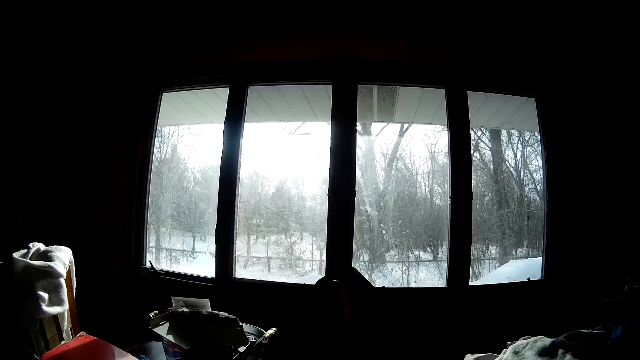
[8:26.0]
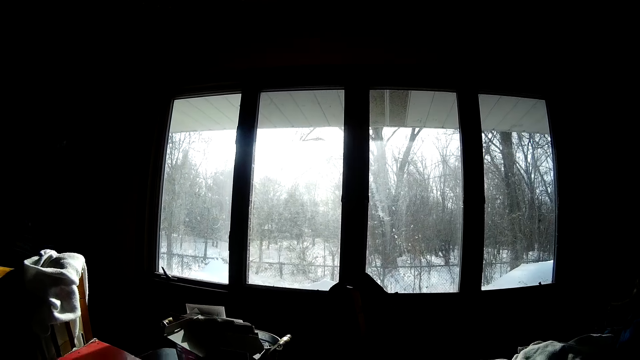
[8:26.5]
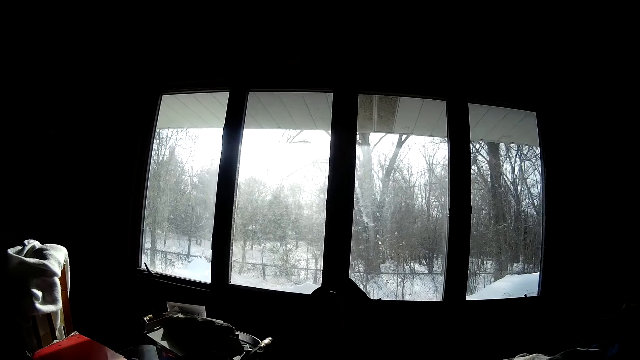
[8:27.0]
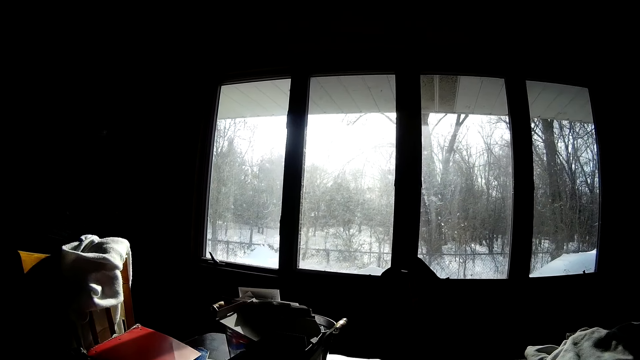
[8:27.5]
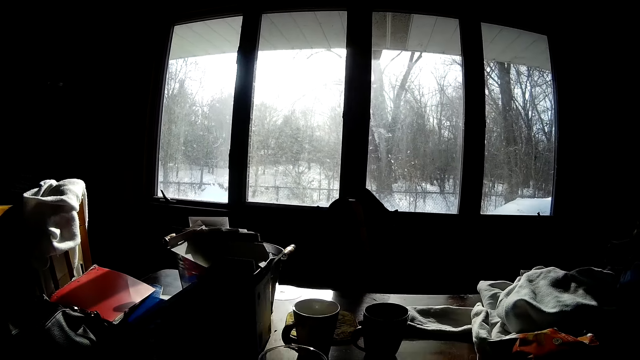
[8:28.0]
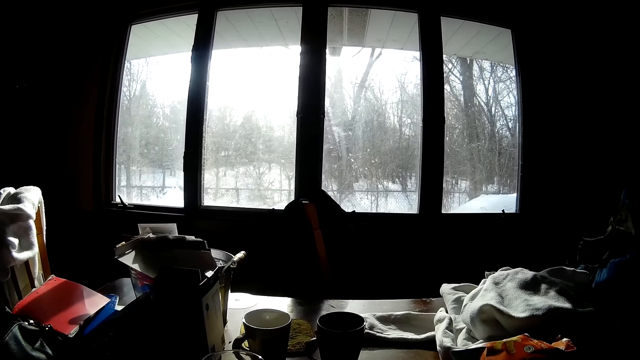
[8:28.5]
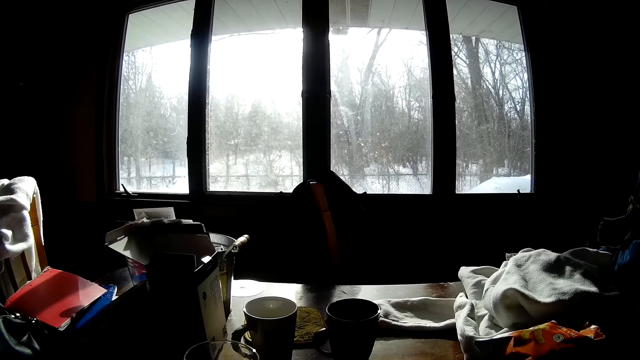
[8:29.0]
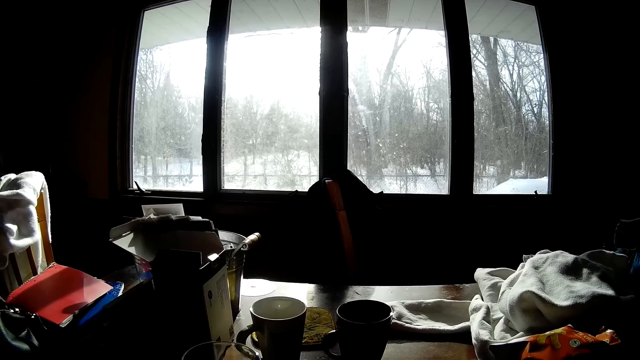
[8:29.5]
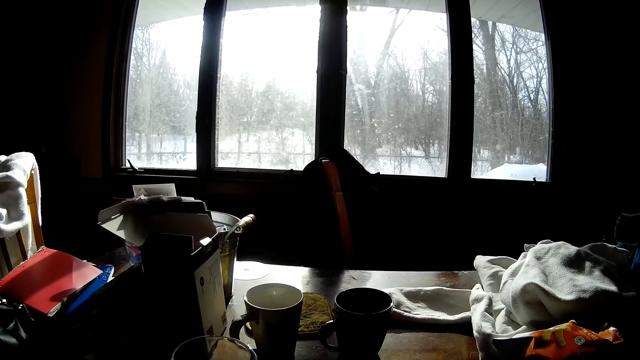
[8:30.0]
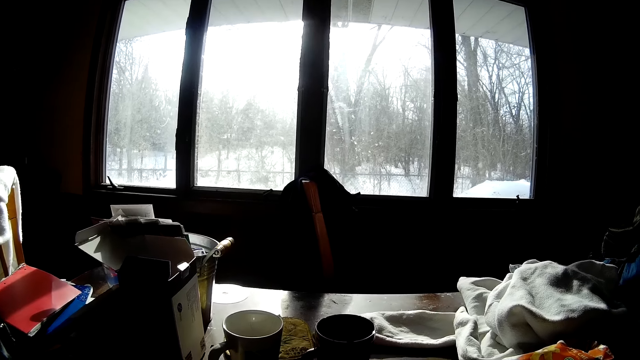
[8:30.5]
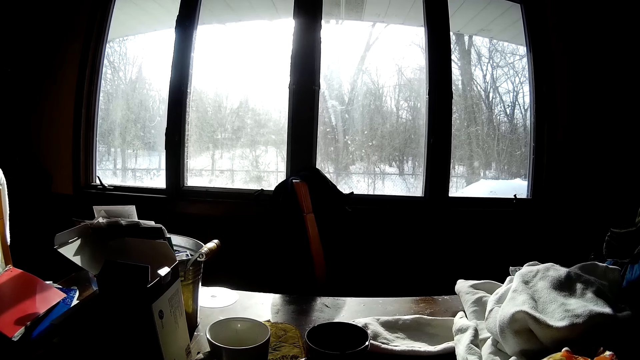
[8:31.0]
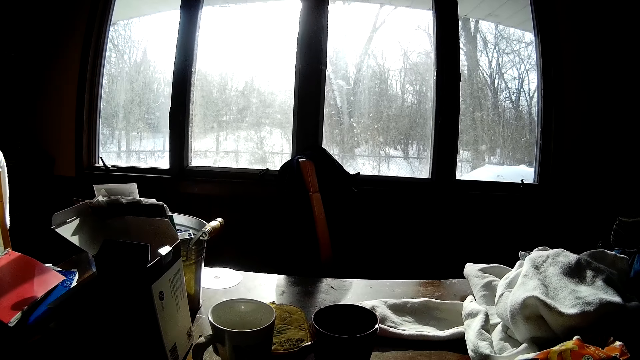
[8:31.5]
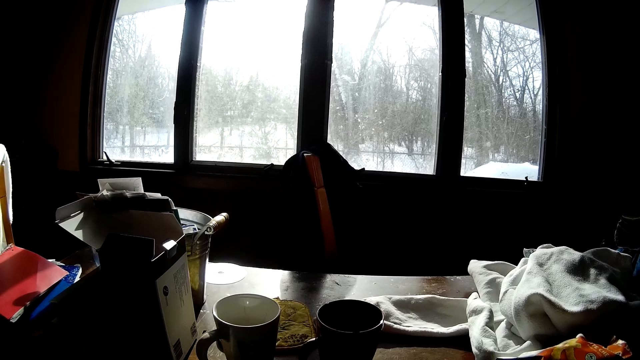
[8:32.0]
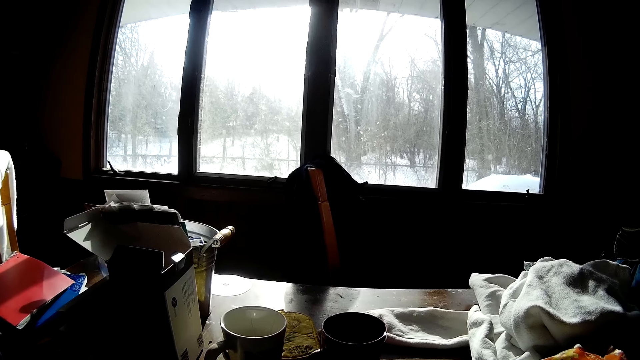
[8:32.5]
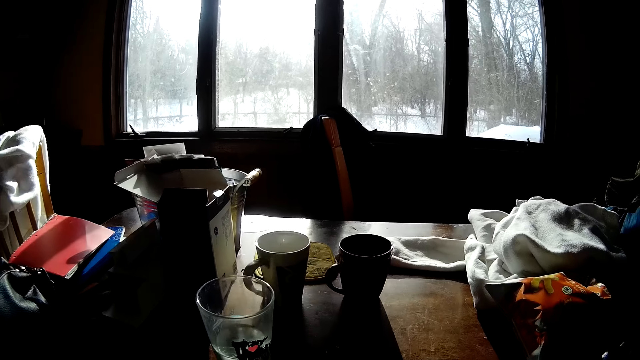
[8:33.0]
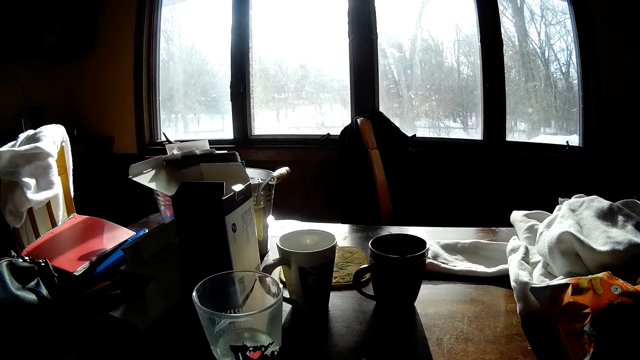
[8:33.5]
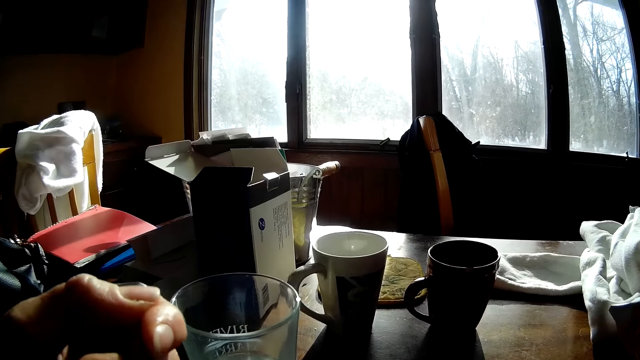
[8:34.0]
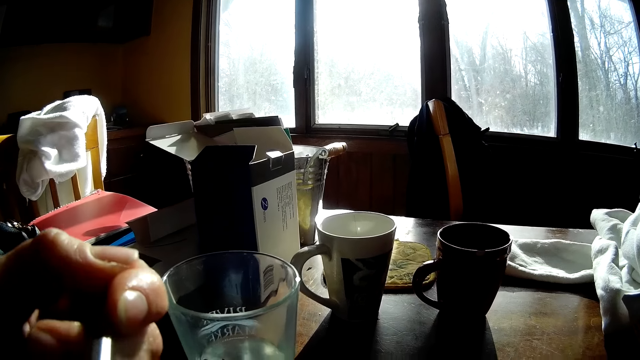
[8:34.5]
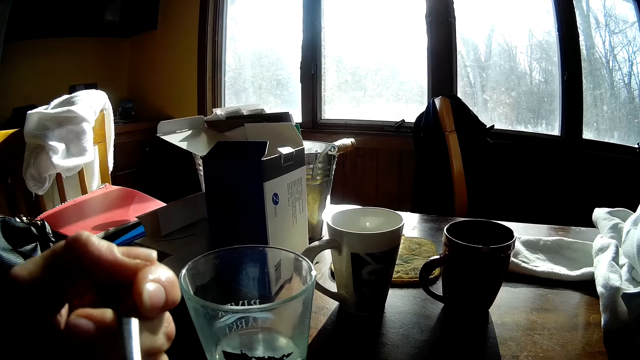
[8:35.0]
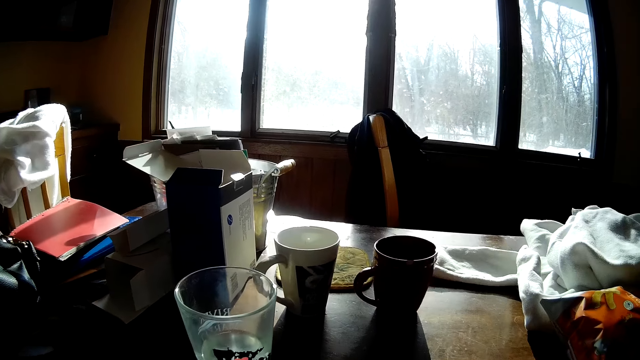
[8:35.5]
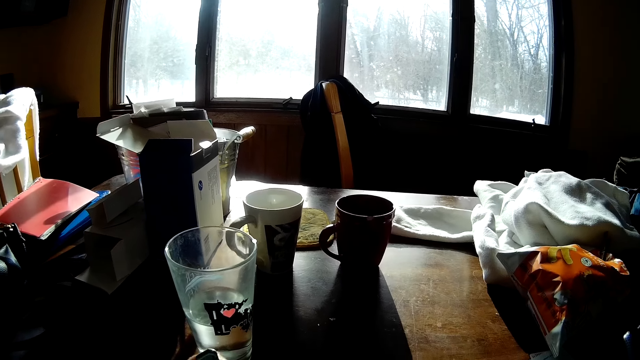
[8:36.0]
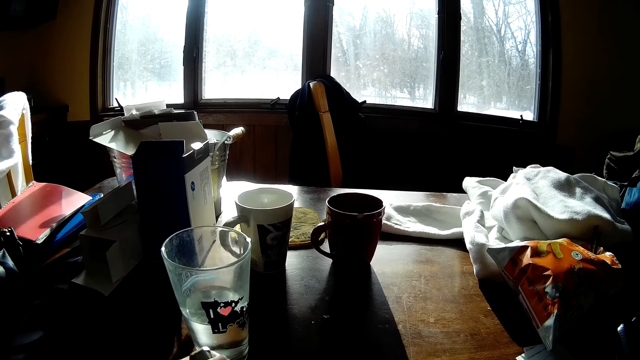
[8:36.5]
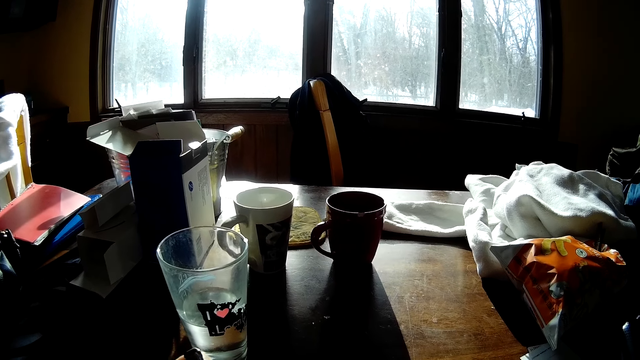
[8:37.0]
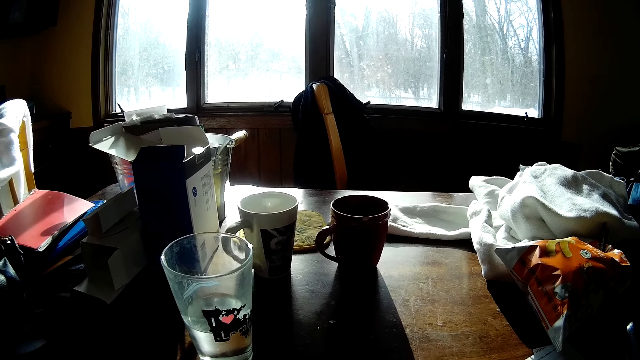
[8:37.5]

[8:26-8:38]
The camera wearer holds the spoon with her left hand.

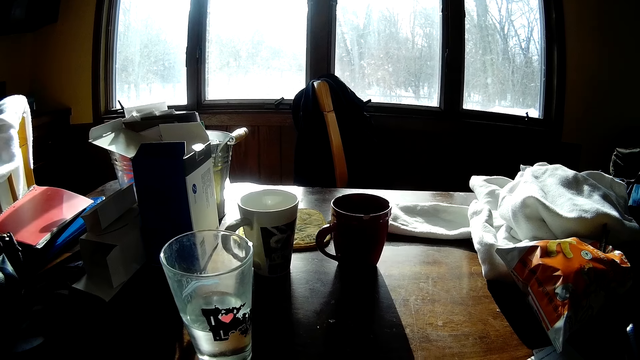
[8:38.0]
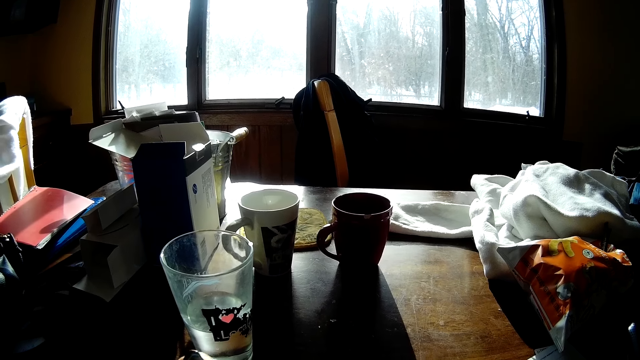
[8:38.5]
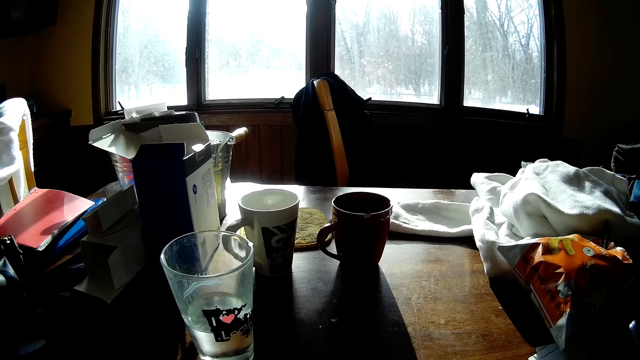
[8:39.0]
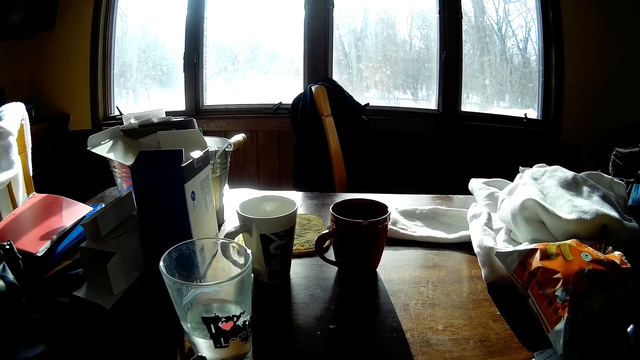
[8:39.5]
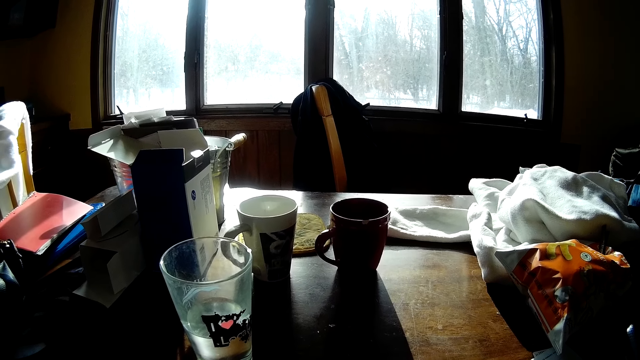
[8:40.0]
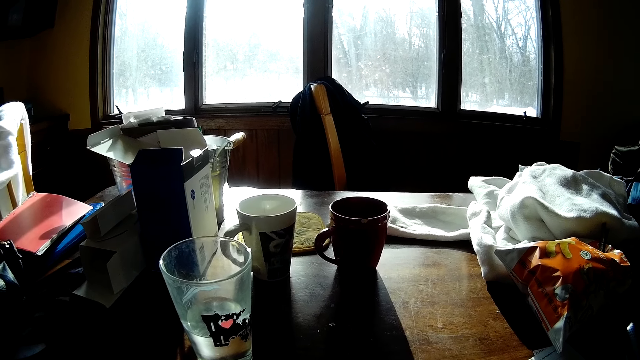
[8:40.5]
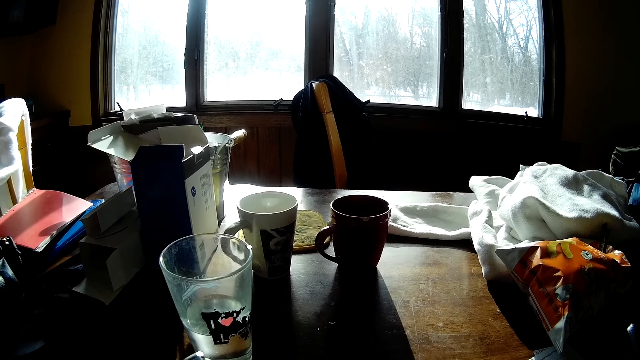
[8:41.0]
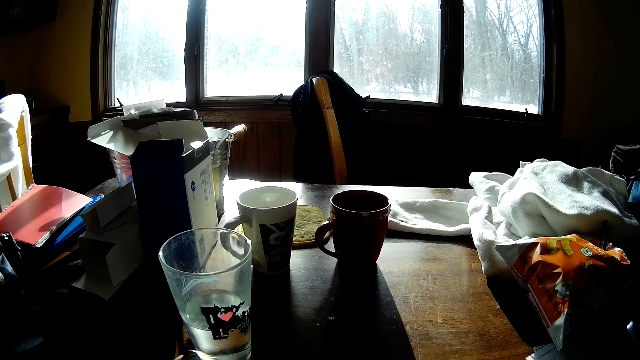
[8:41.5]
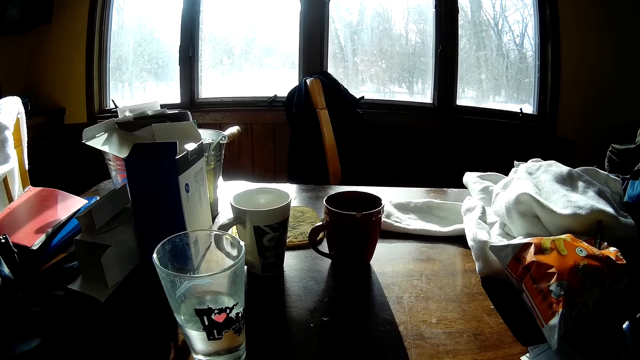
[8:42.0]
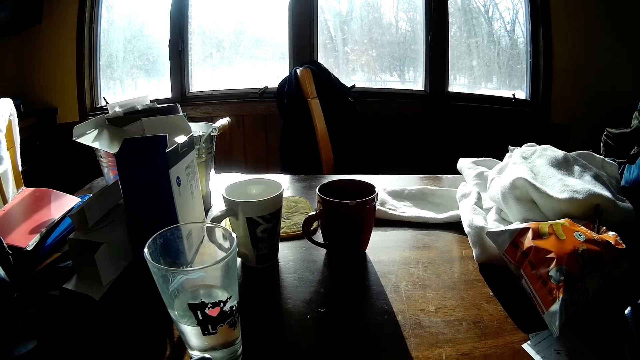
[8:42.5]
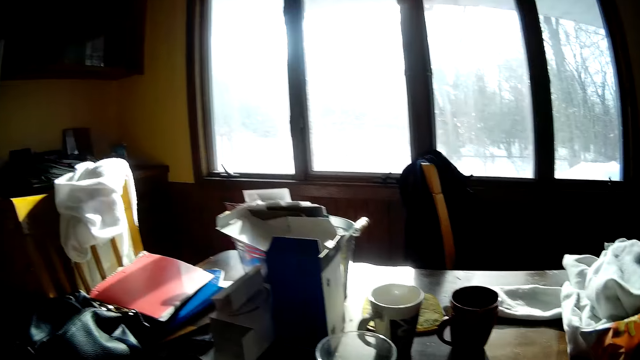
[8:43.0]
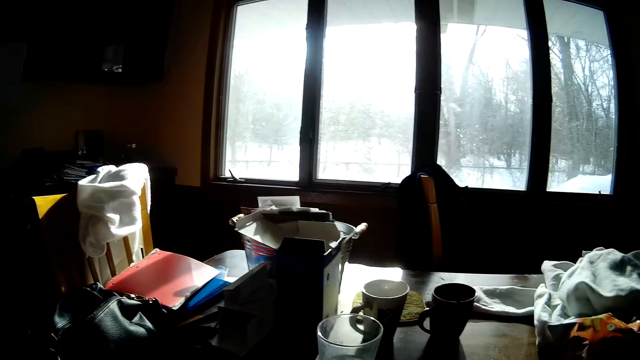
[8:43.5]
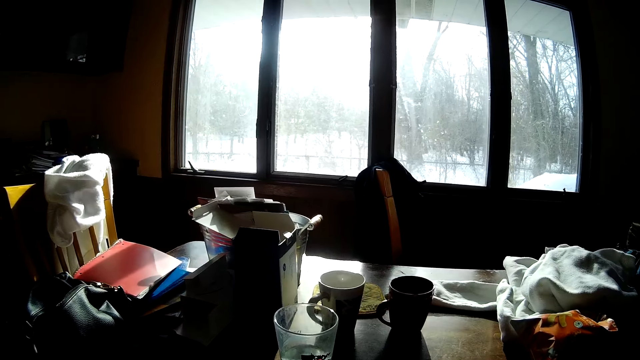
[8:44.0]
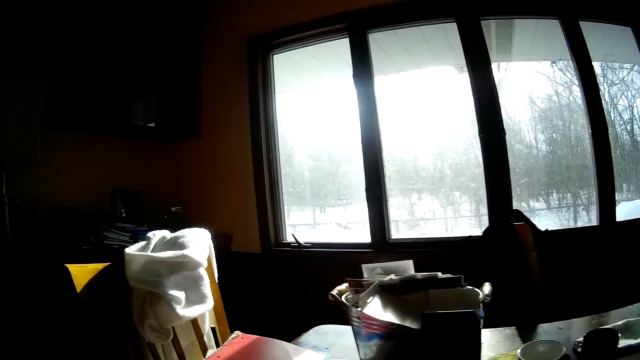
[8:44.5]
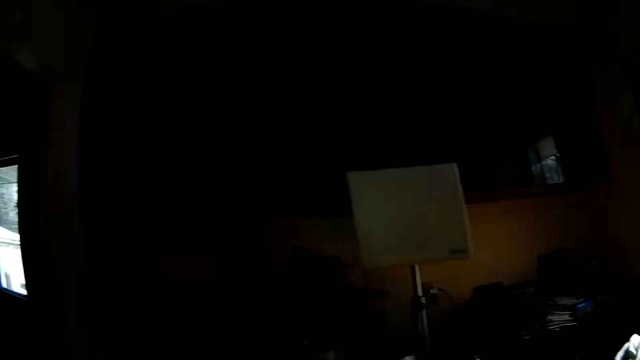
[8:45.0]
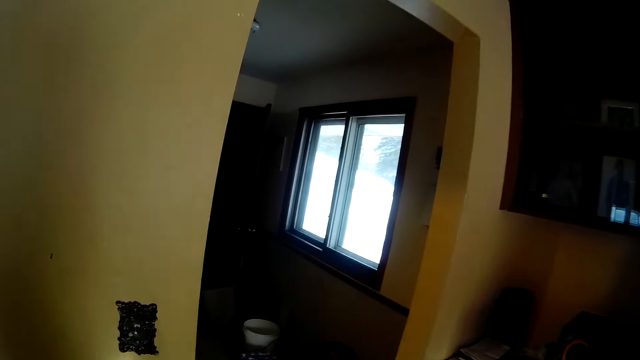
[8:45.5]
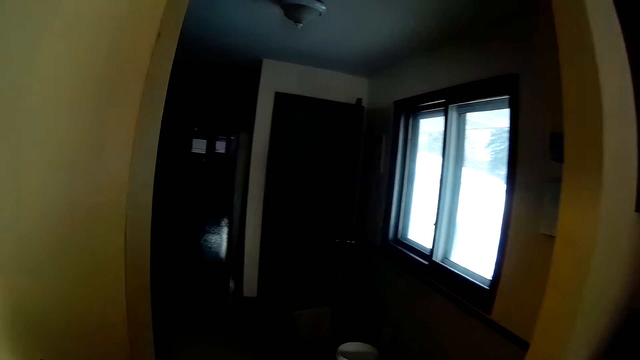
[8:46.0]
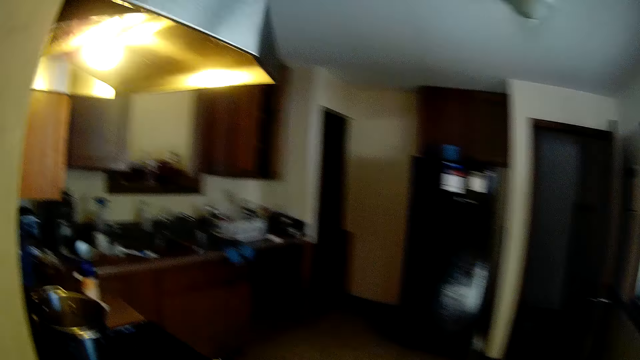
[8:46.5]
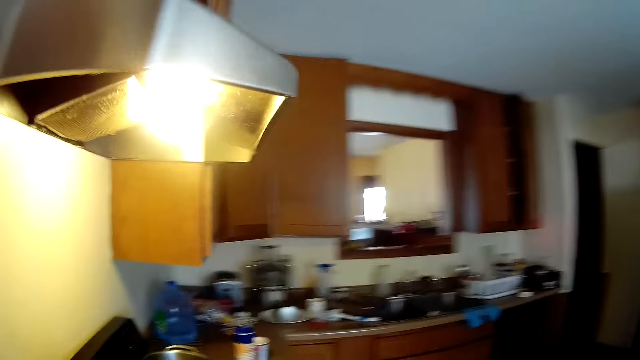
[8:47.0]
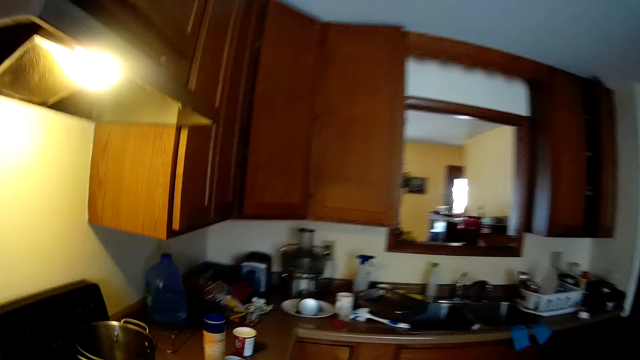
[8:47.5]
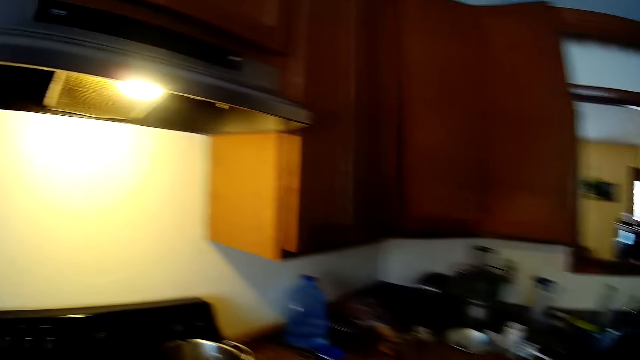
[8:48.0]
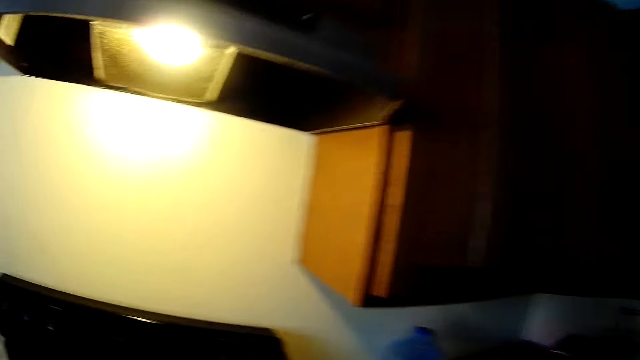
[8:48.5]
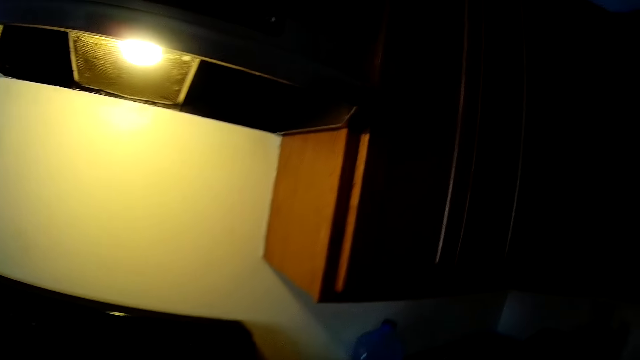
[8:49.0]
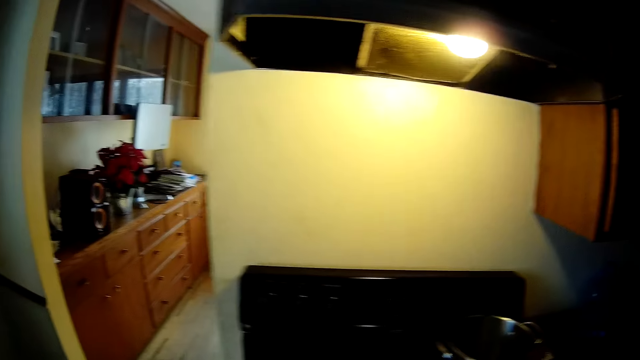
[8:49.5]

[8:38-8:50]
The camera wearer moves around.
